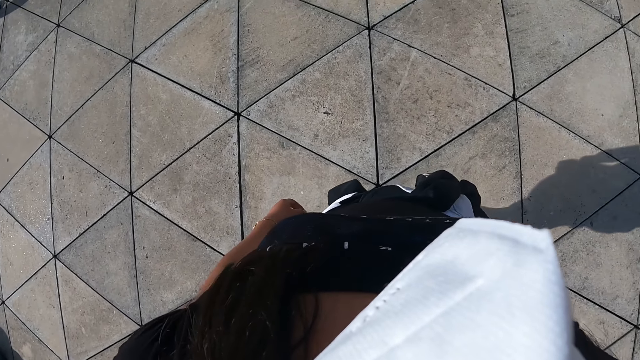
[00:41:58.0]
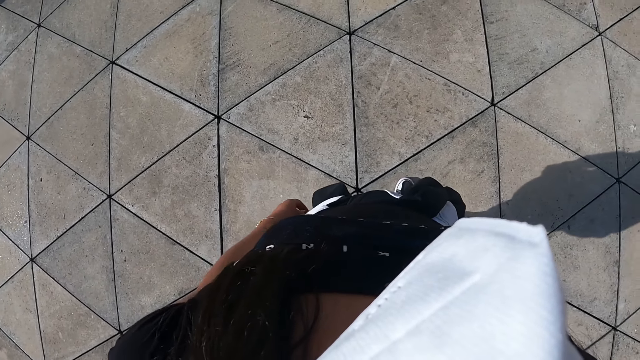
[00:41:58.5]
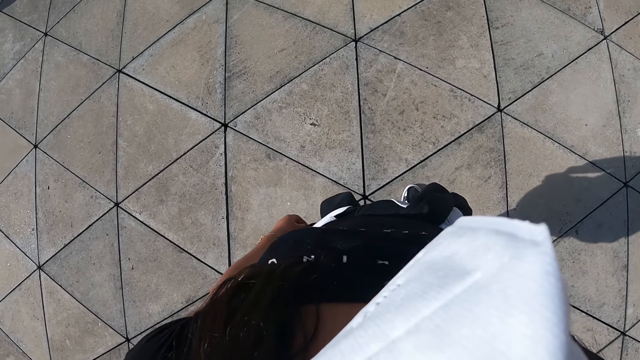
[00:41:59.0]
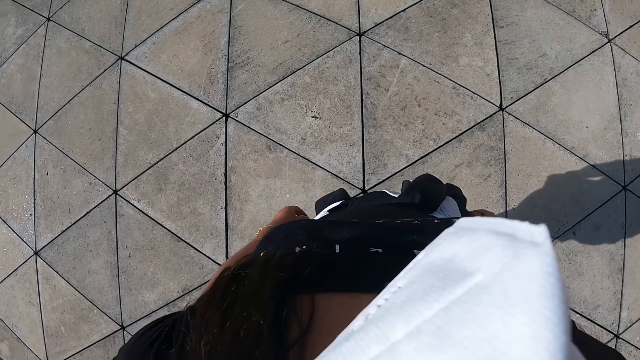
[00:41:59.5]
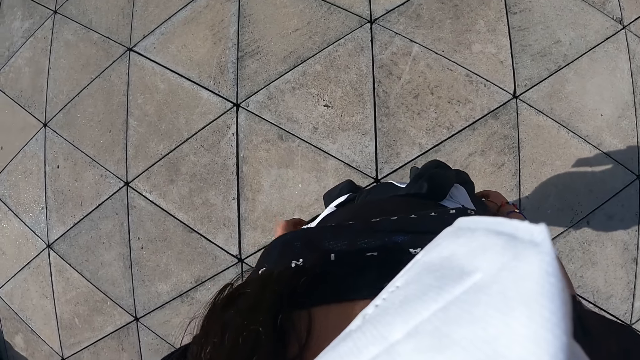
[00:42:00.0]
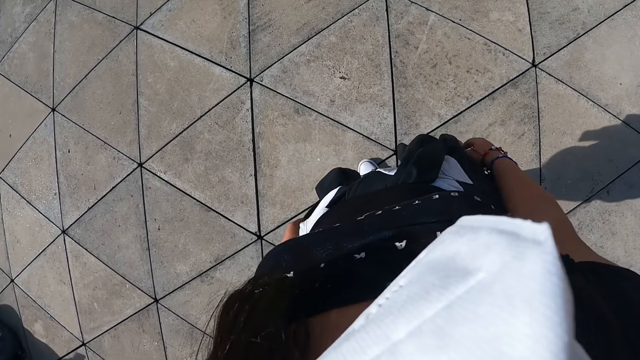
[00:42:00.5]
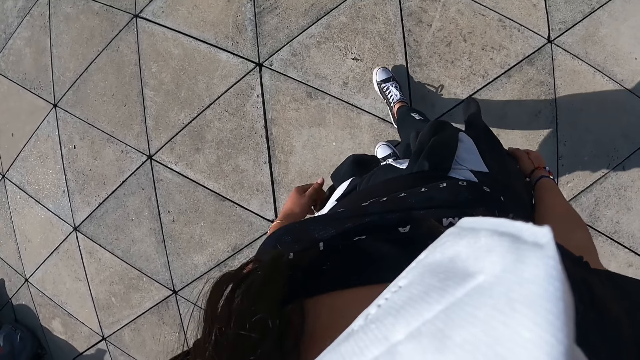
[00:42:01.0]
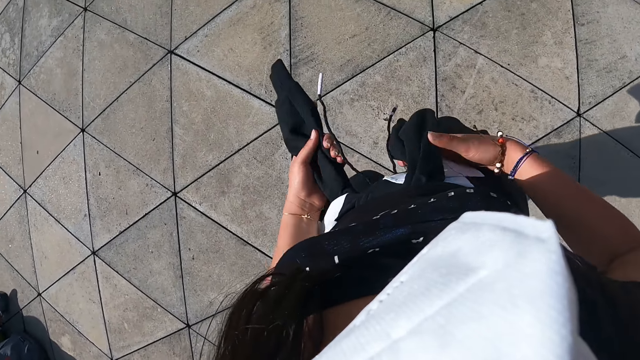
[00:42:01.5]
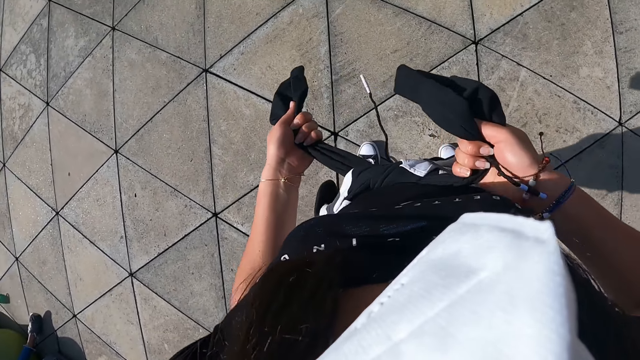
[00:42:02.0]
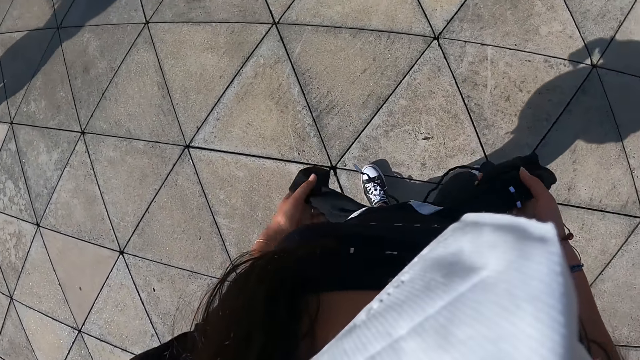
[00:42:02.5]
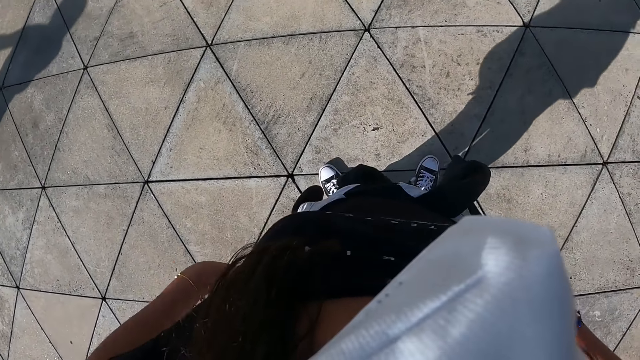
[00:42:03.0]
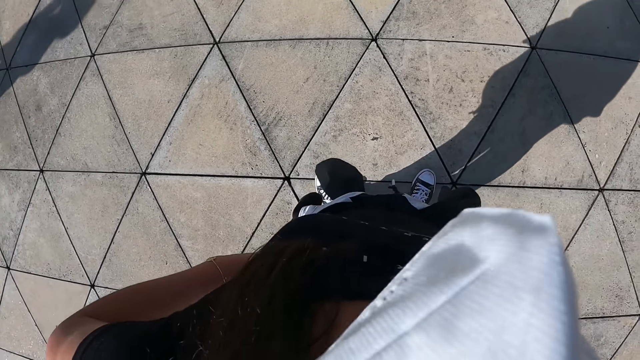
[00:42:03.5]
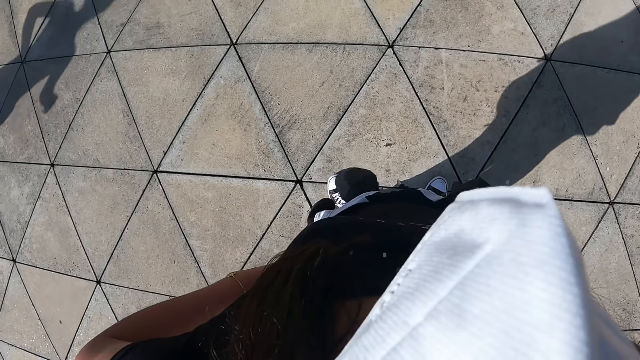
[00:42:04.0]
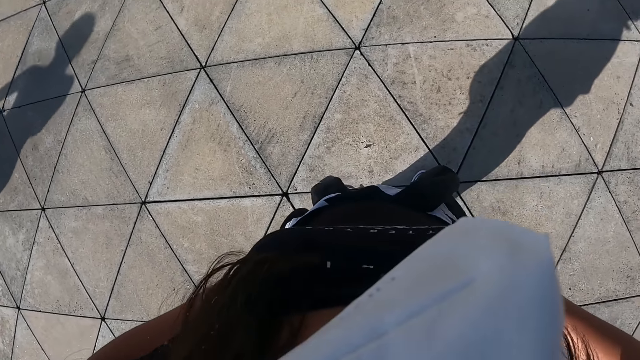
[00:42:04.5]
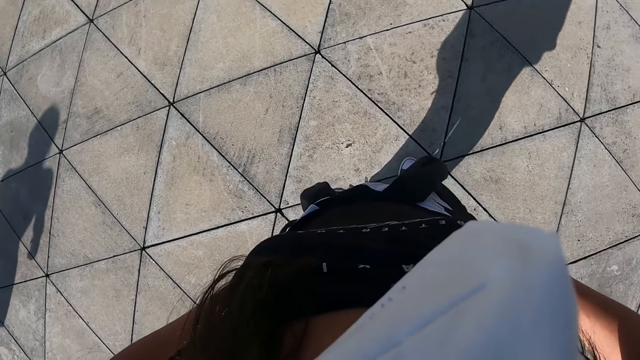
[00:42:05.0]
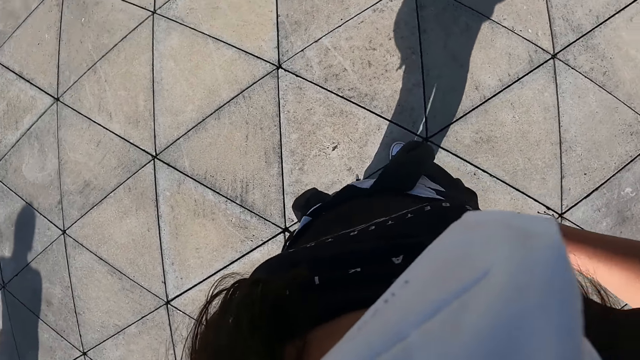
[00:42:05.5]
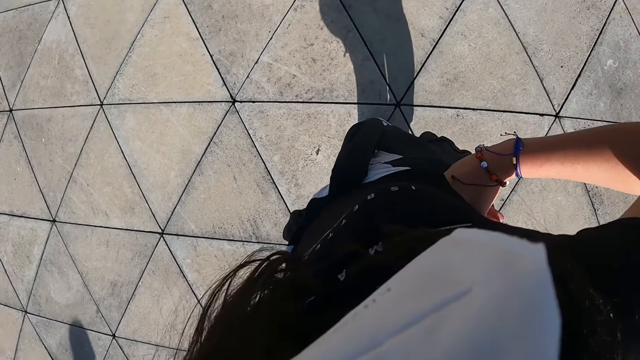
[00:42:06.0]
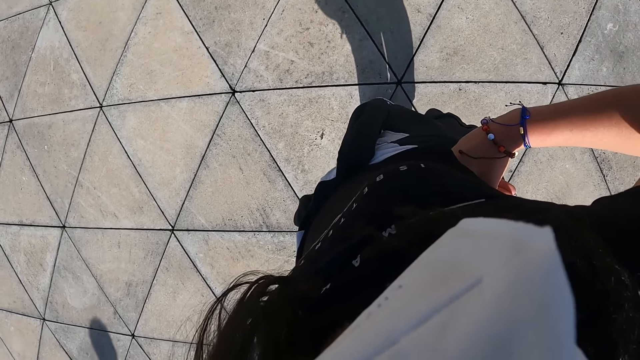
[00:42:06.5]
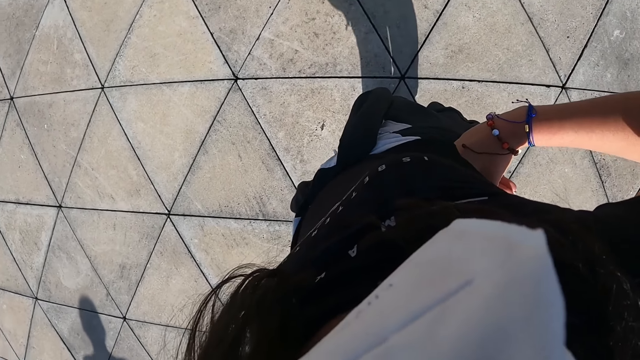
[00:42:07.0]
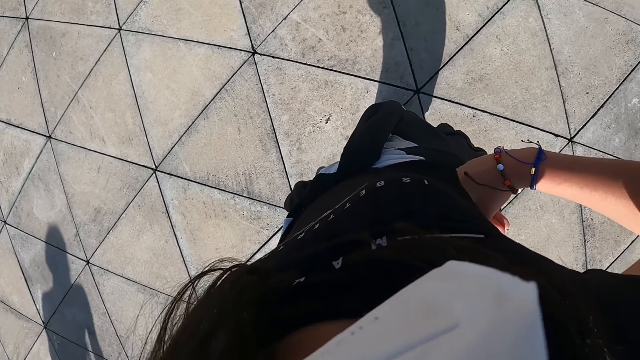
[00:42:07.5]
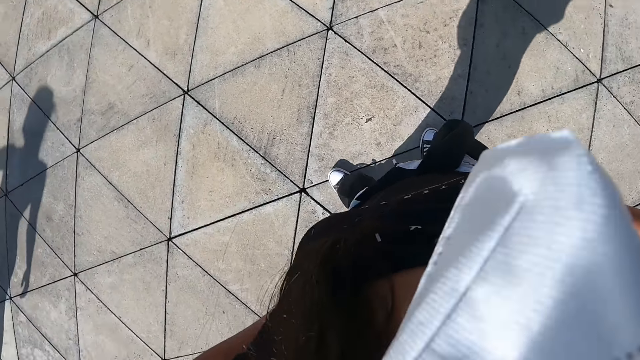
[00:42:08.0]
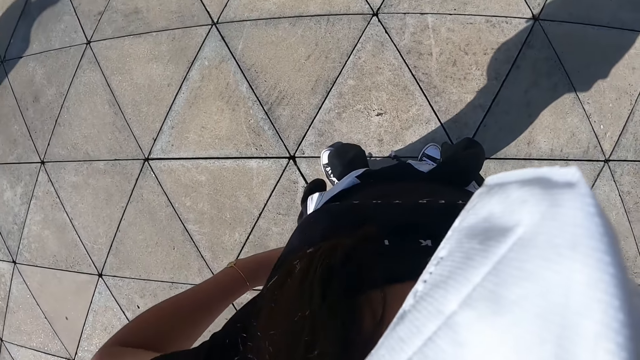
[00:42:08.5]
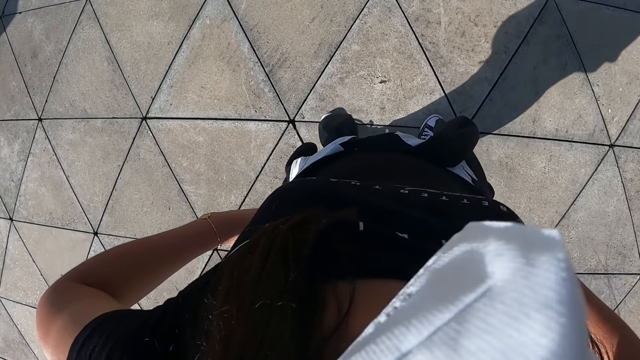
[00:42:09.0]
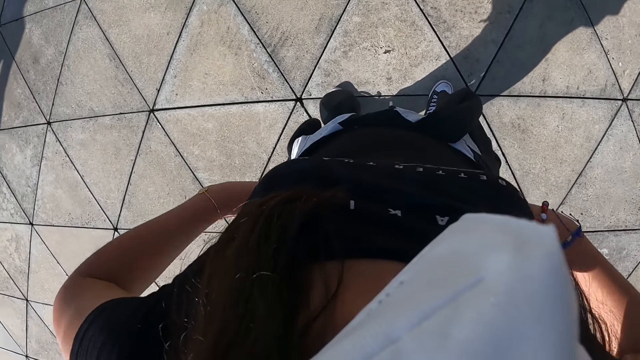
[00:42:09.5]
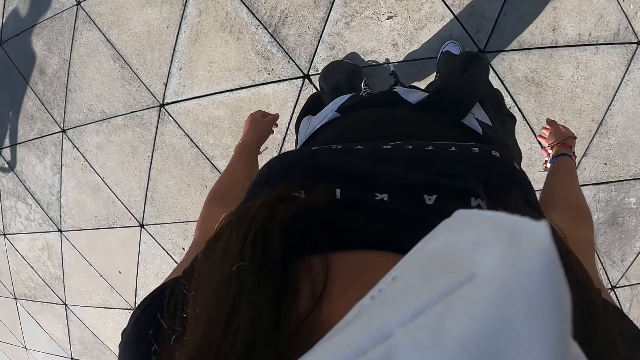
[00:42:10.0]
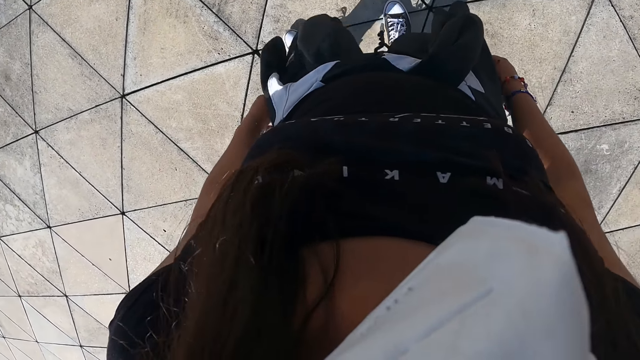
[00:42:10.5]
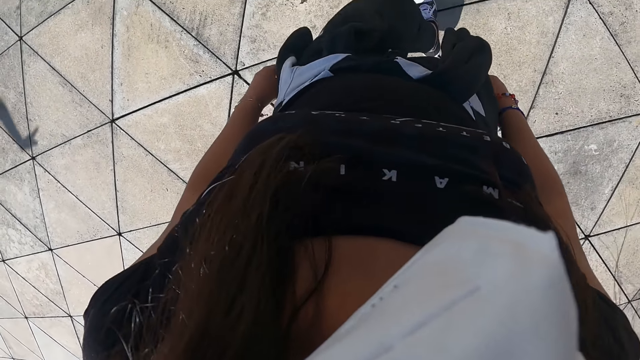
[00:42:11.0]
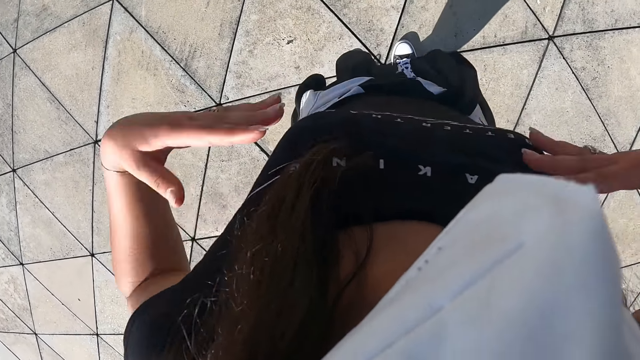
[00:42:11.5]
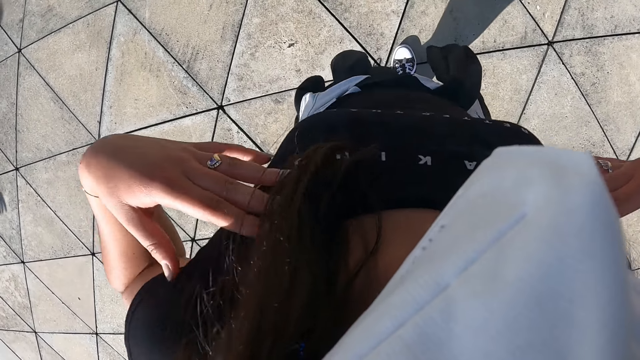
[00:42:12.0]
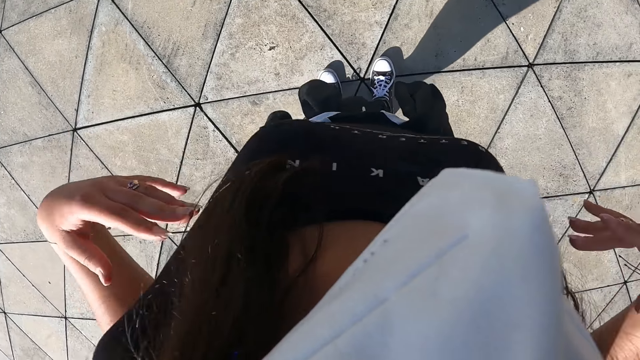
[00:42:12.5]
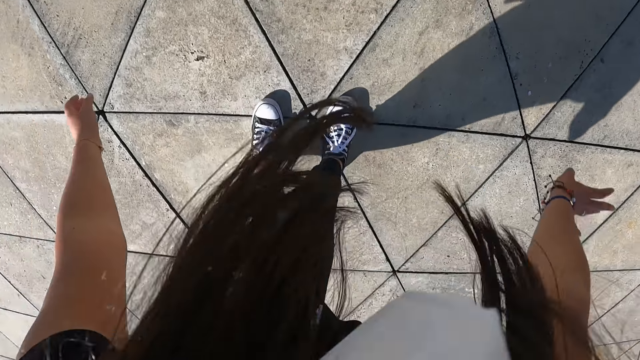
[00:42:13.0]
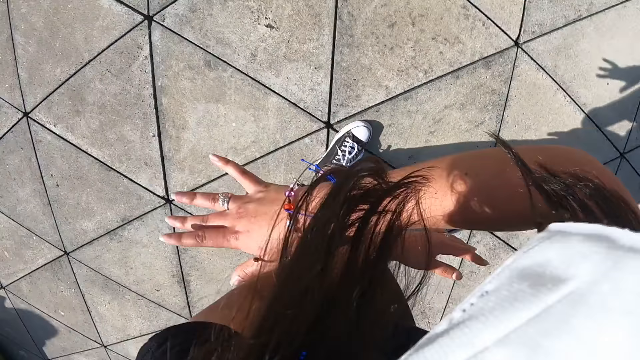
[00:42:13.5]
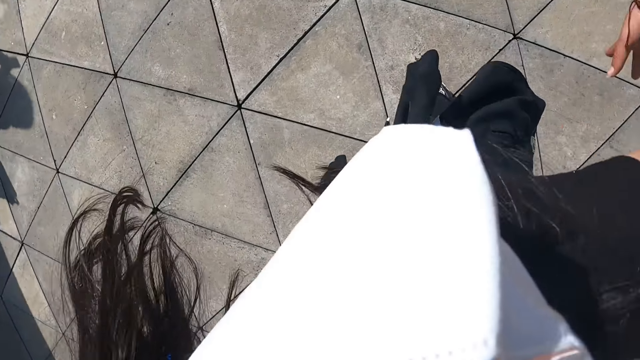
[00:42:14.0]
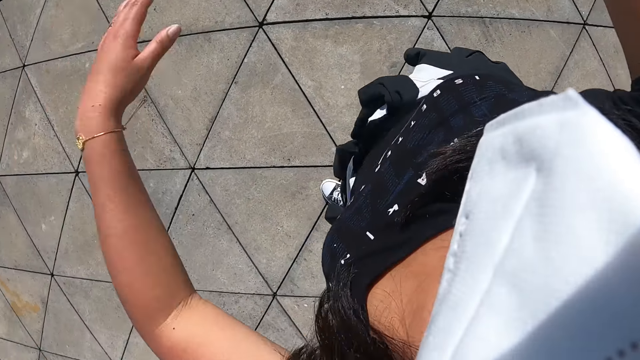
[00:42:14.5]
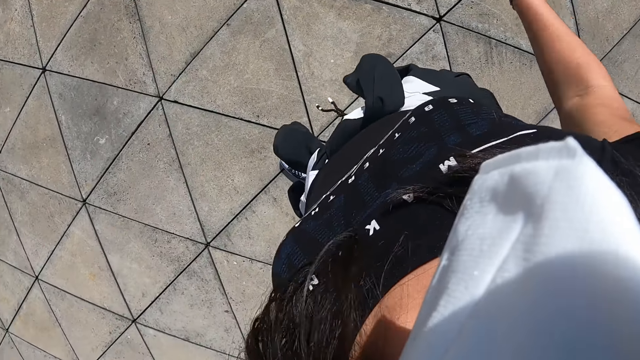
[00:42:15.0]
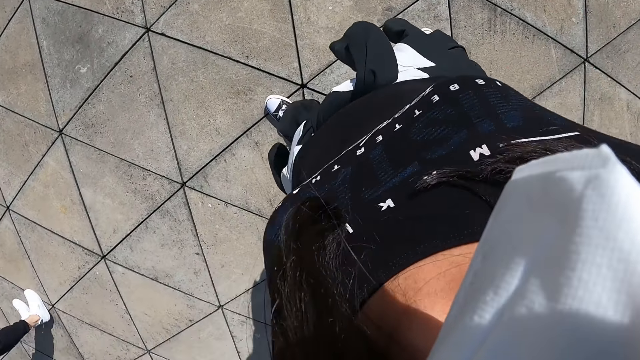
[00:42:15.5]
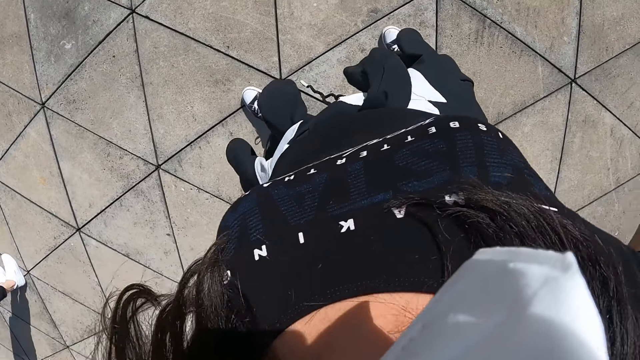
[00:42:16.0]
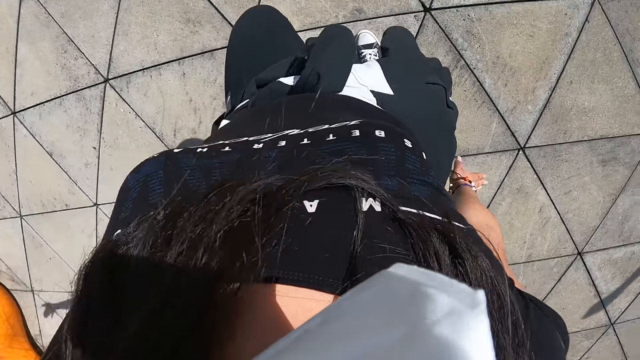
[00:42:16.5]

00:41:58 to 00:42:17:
The camera wearer tightens the sweater around her waist with both hands. She looks around. She dances.

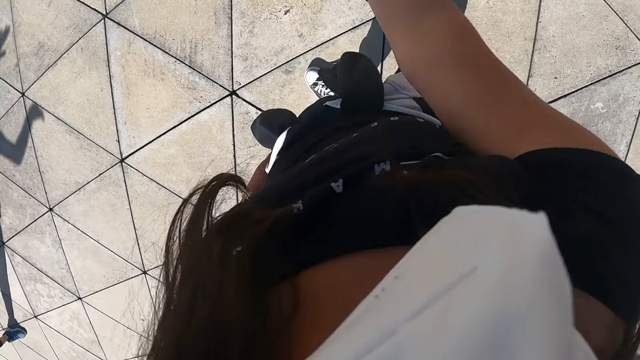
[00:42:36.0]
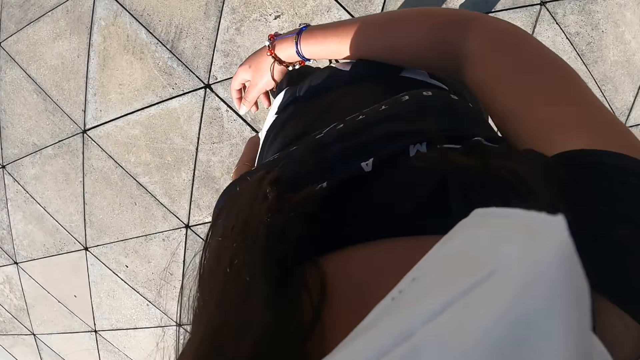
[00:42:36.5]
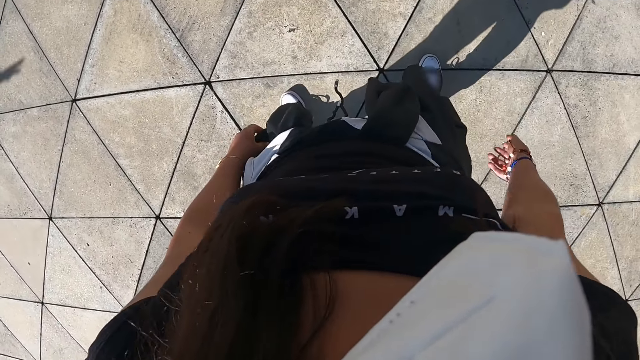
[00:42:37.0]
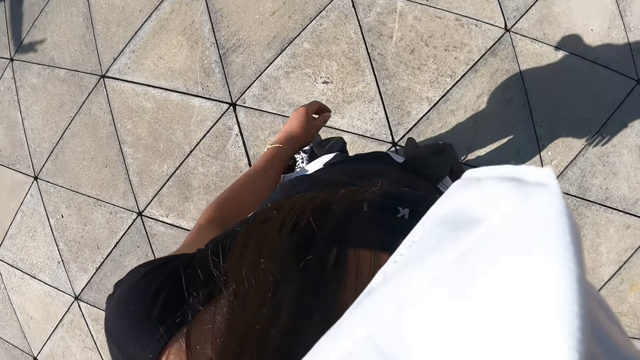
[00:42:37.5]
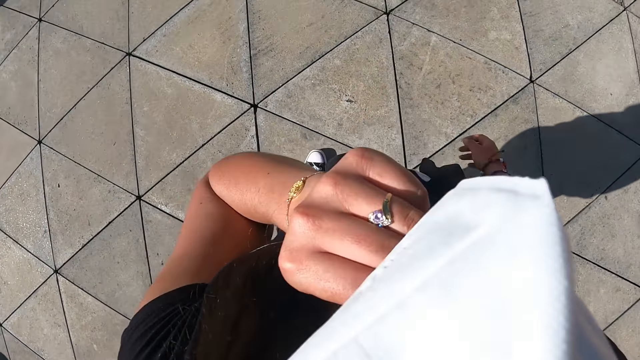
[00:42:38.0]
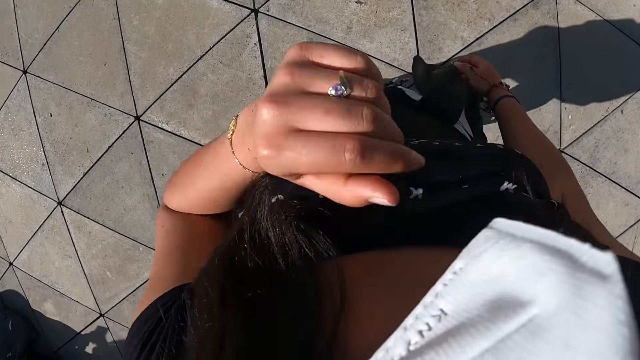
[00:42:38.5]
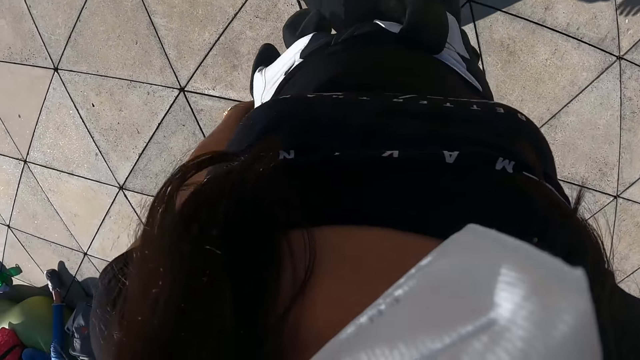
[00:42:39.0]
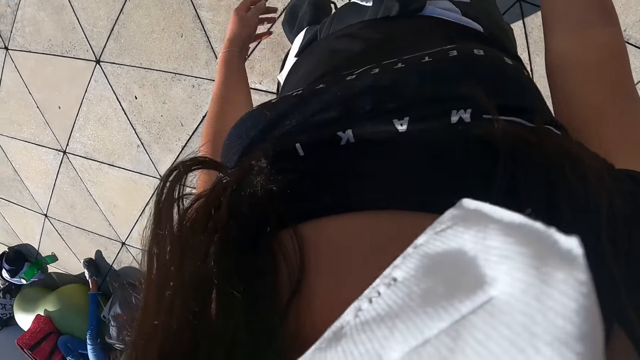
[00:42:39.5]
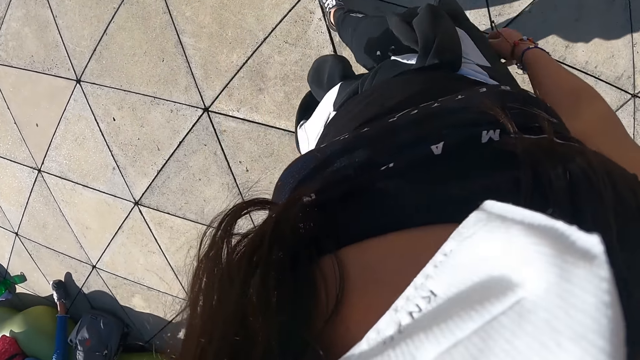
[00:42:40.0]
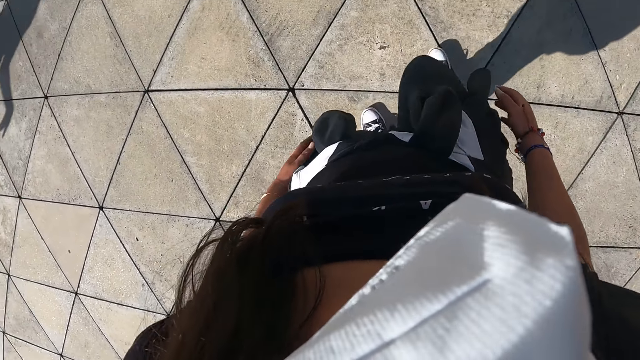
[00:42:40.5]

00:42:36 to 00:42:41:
The camera wearer adjusts her face mask with her left hand.
